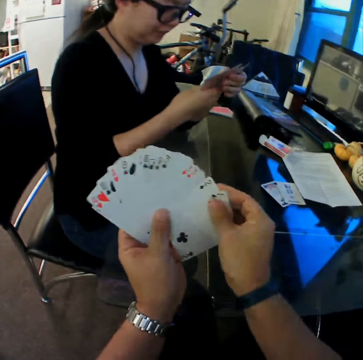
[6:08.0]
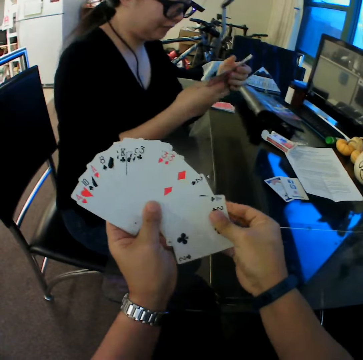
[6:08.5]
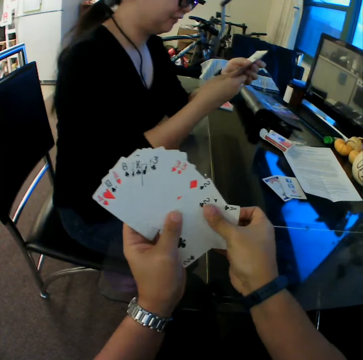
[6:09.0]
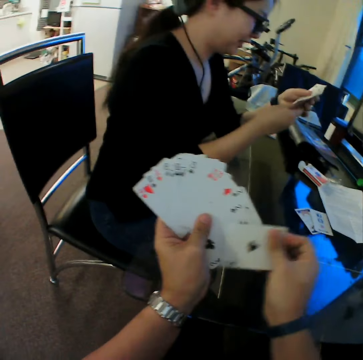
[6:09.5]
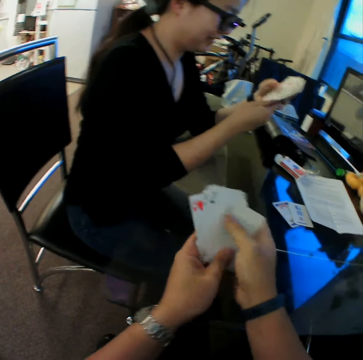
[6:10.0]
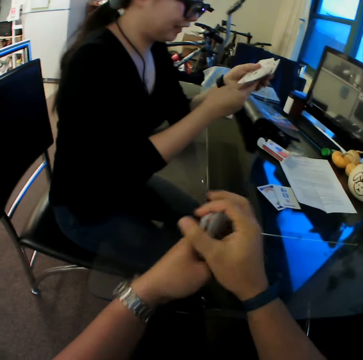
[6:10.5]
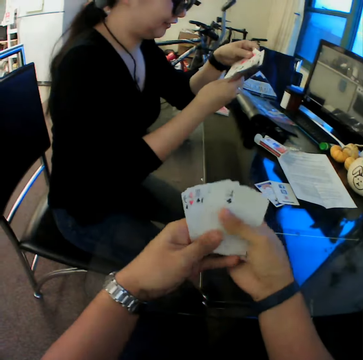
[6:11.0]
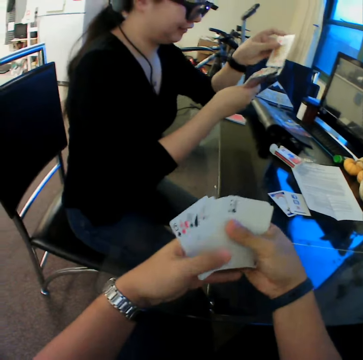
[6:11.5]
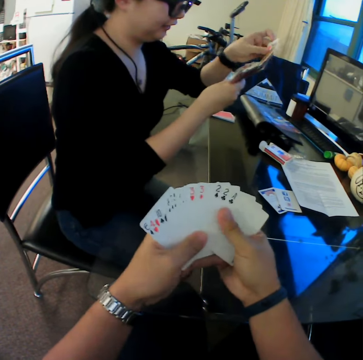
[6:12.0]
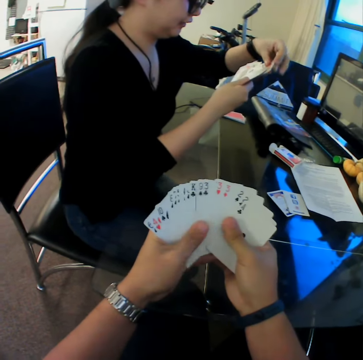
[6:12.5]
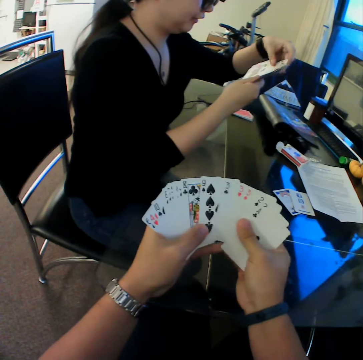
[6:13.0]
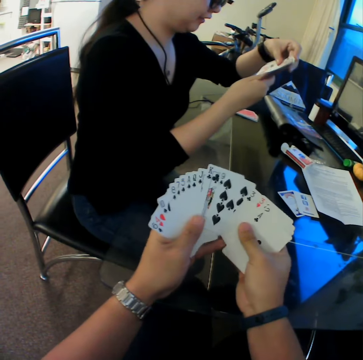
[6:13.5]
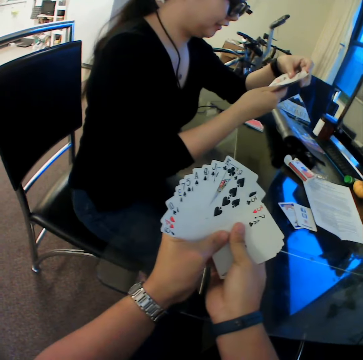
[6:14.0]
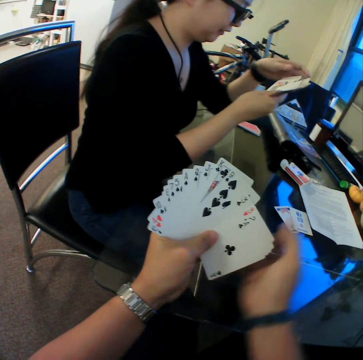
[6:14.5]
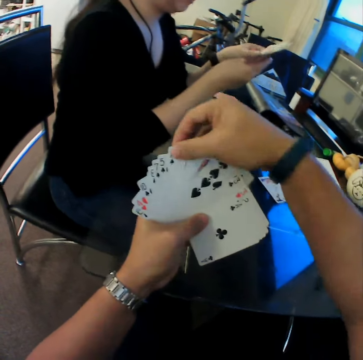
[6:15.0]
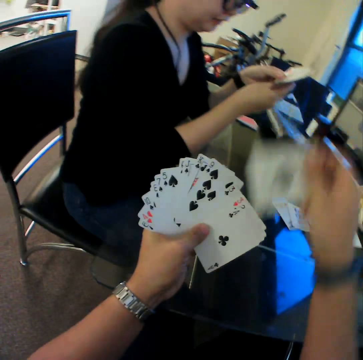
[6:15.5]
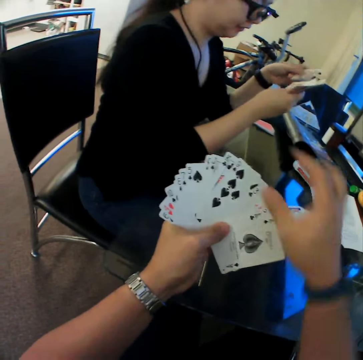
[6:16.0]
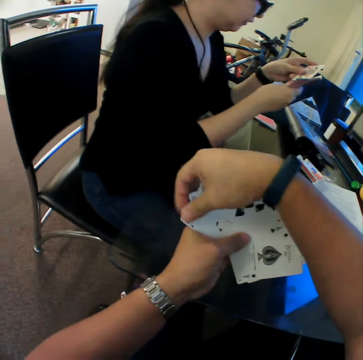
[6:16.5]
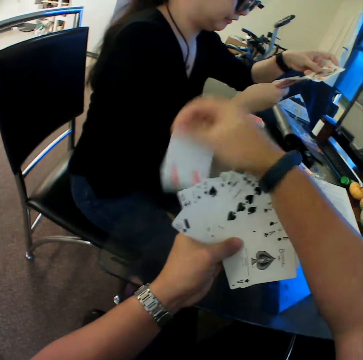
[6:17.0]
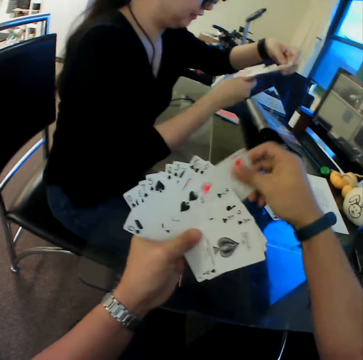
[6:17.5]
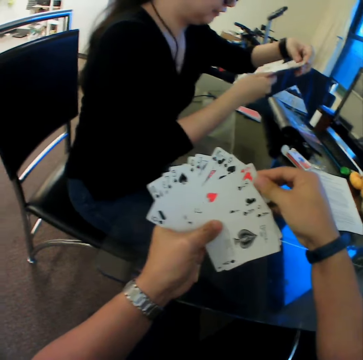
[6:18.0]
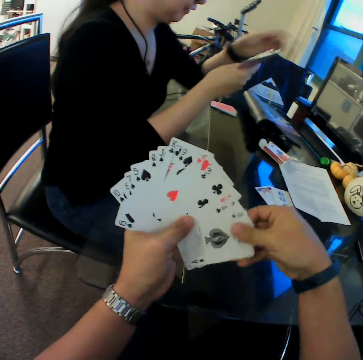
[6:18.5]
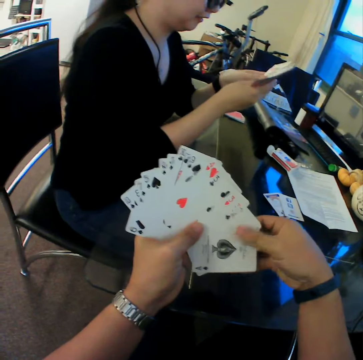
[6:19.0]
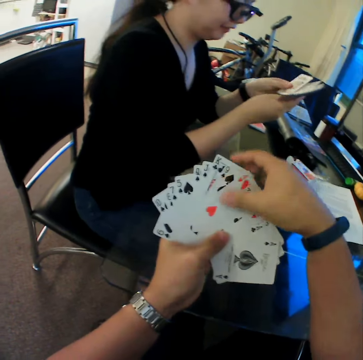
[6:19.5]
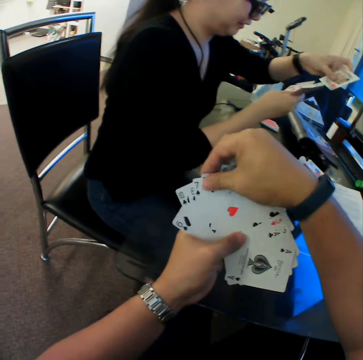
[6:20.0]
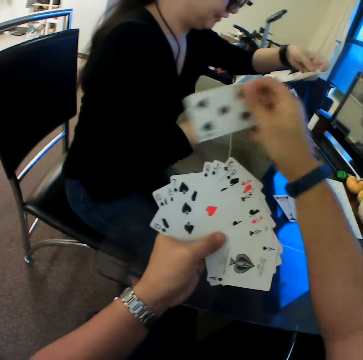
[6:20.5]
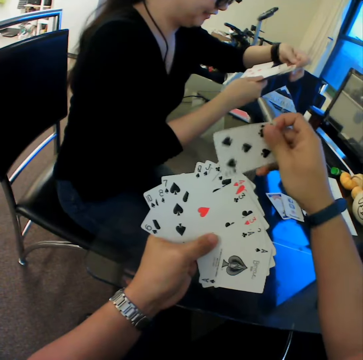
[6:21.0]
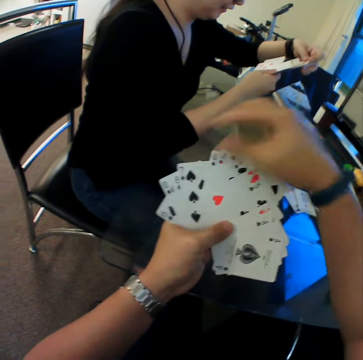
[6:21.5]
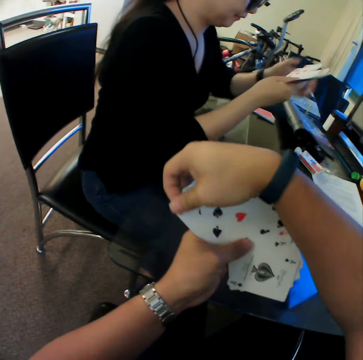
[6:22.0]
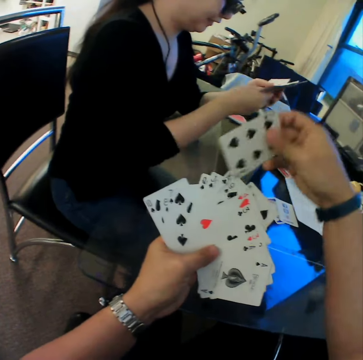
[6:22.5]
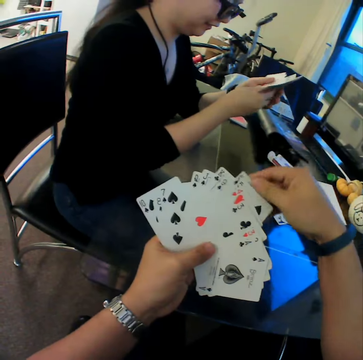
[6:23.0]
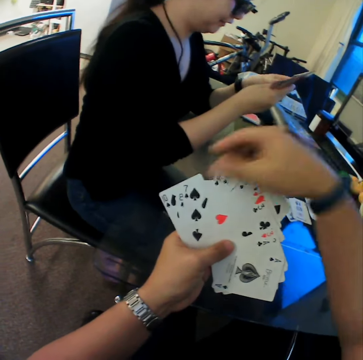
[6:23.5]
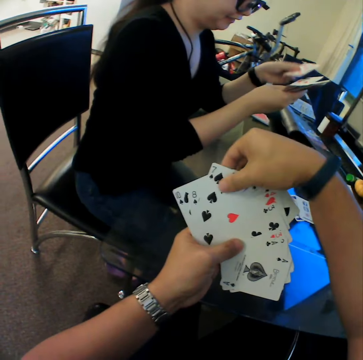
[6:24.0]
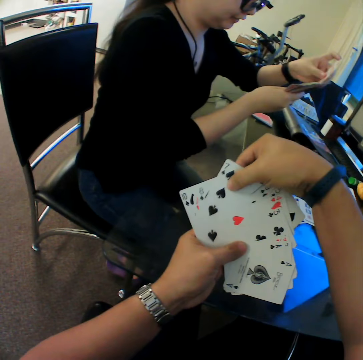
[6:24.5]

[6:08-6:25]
The woman arranges the cards. The camera wearer converses with the woman.

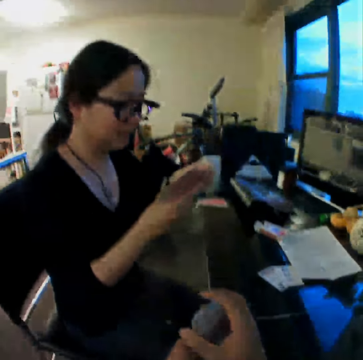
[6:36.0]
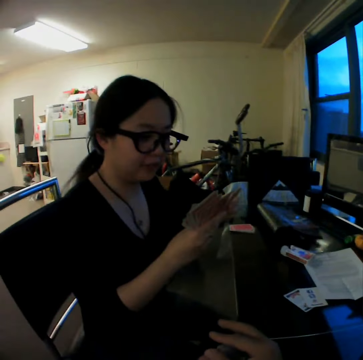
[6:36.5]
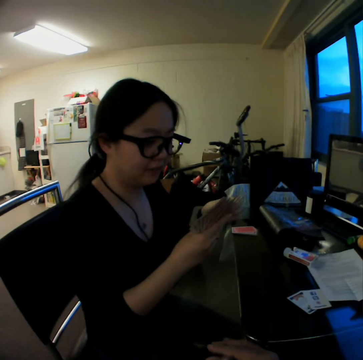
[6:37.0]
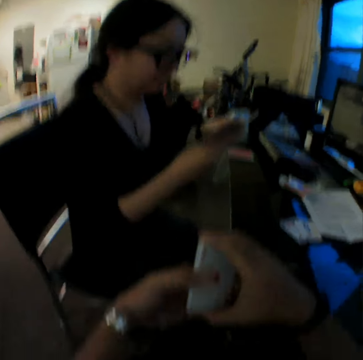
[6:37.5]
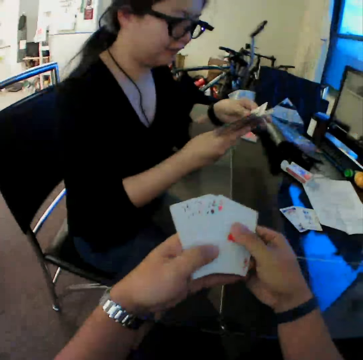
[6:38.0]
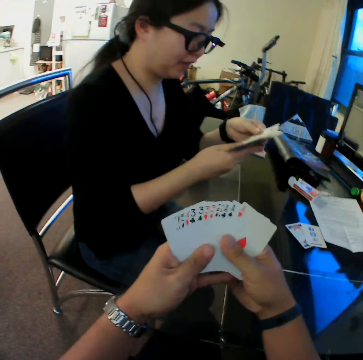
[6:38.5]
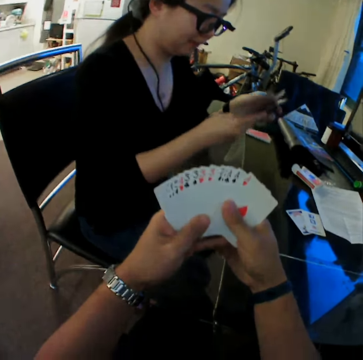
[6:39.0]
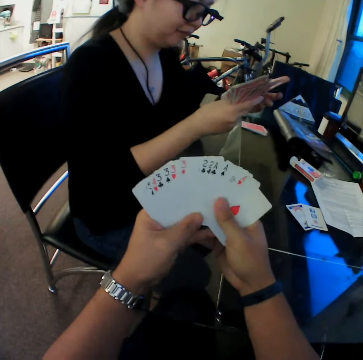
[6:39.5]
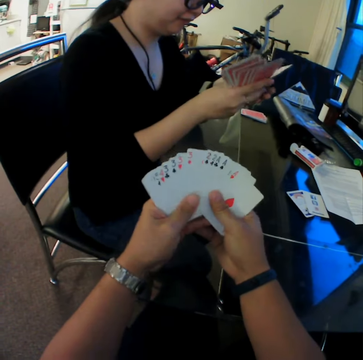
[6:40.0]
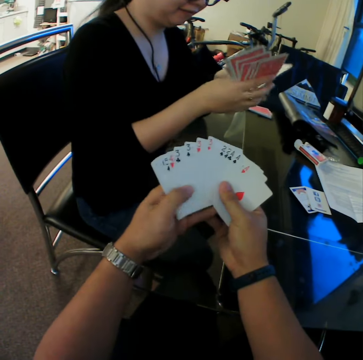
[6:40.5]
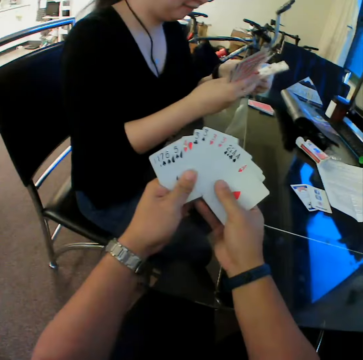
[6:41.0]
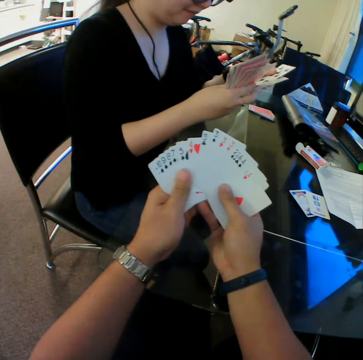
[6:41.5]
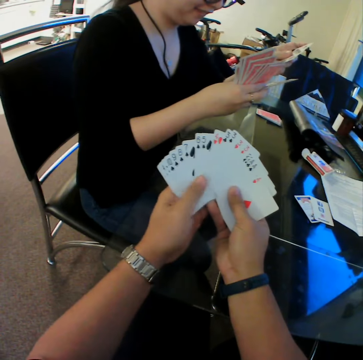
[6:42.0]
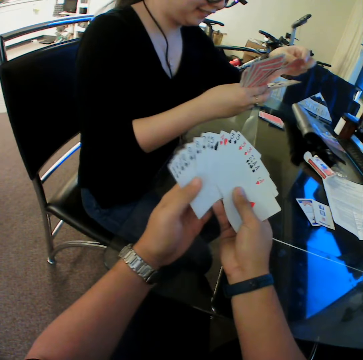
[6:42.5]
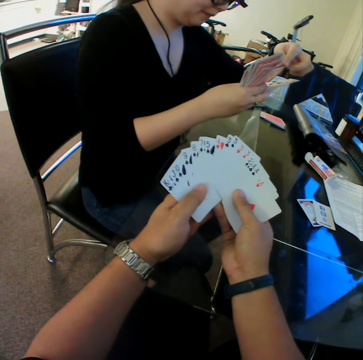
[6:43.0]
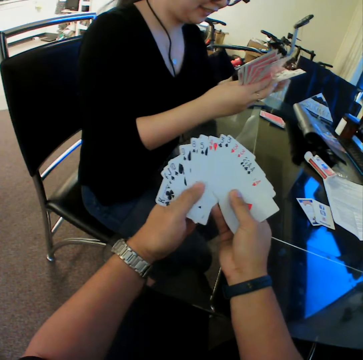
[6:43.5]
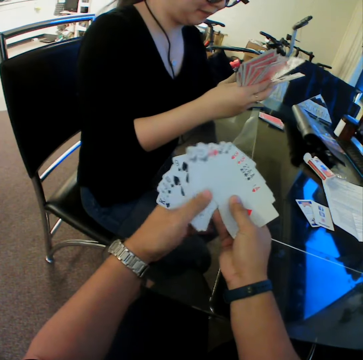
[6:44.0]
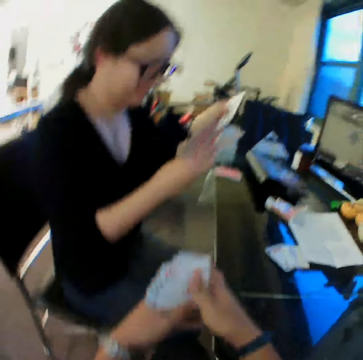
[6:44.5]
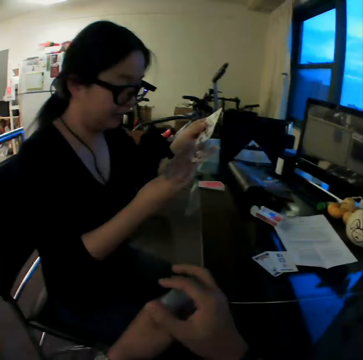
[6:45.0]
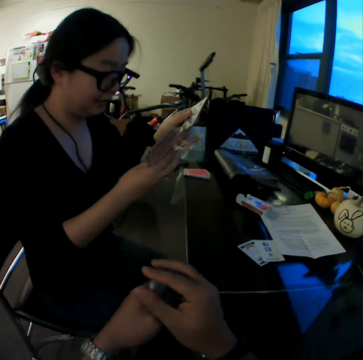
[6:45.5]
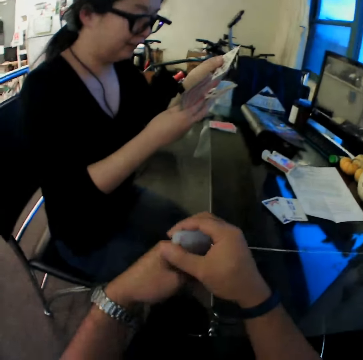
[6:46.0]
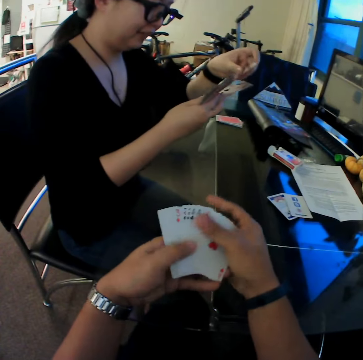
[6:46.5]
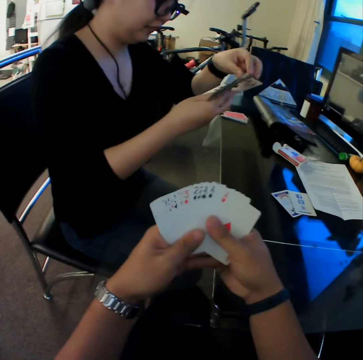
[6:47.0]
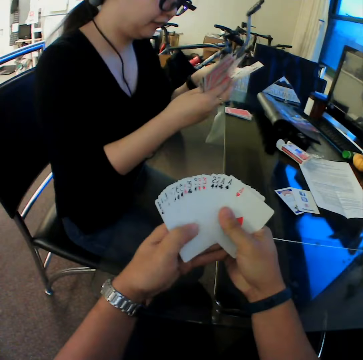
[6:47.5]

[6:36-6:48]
The camera wearer looks through the cards.

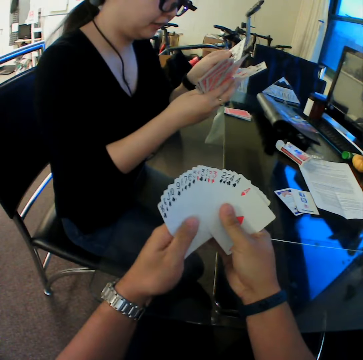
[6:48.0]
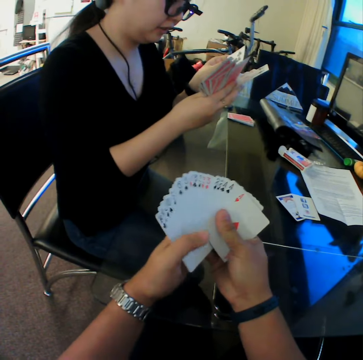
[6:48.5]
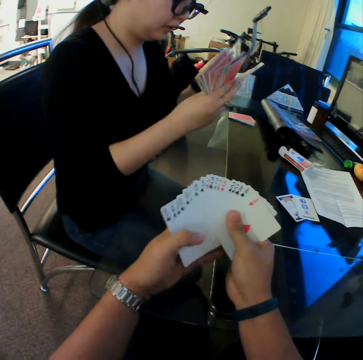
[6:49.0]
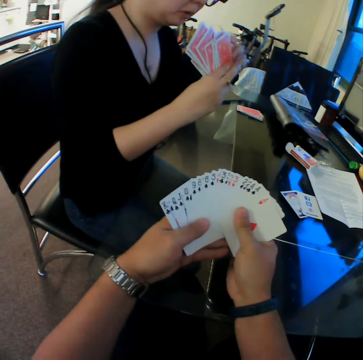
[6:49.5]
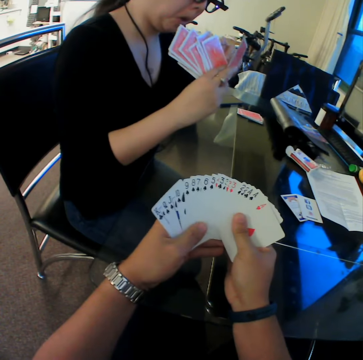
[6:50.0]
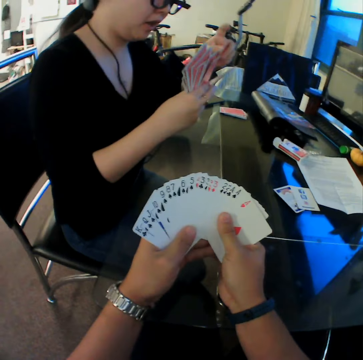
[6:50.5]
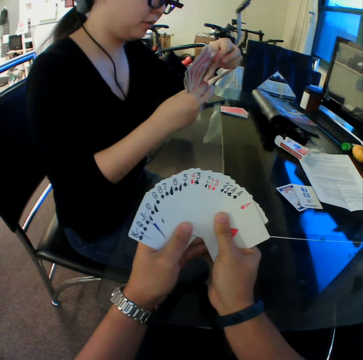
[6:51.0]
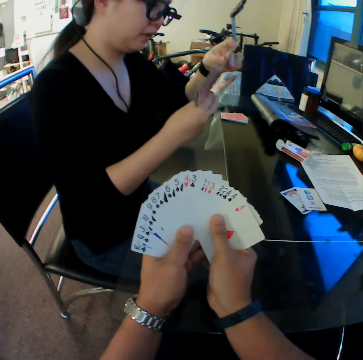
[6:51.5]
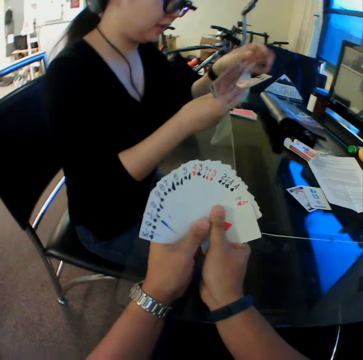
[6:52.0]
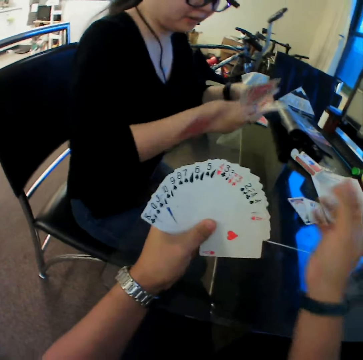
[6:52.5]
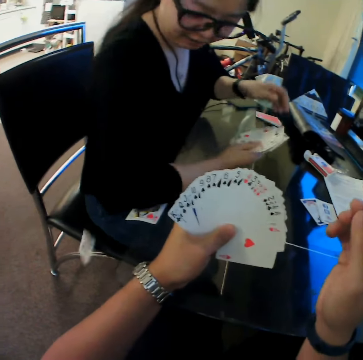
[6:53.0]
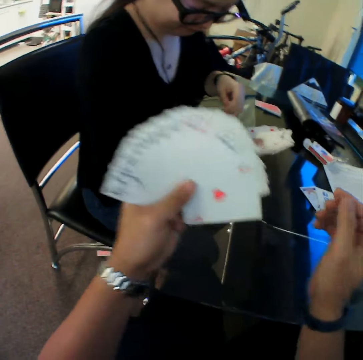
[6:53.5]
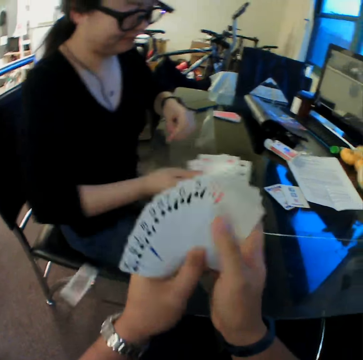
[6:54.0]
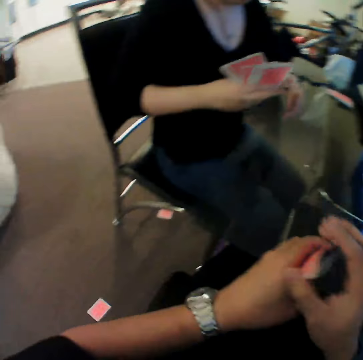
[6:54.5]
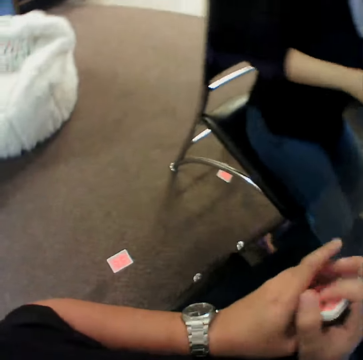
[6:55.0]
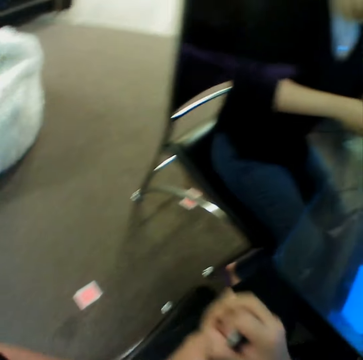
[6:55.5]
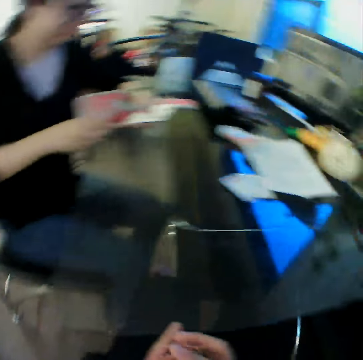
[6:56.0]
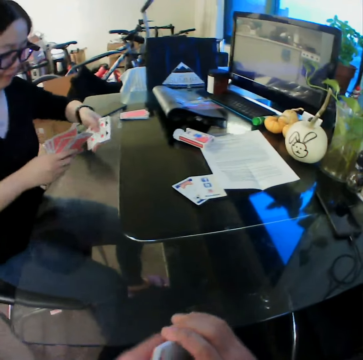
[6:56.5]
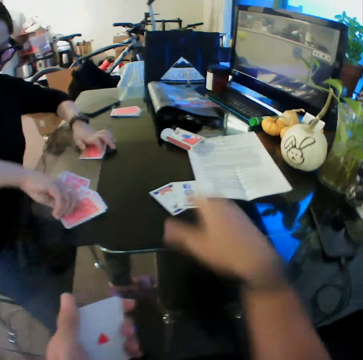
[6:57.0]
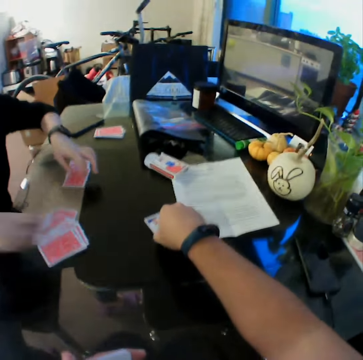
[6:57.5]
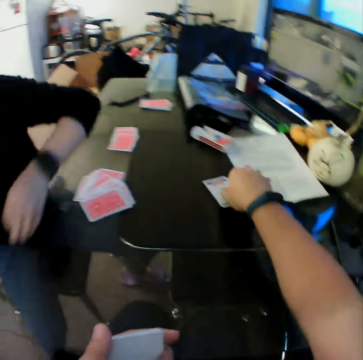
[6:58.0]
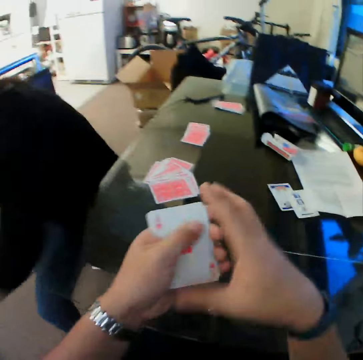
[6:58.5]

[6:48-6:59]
The camera wearer drops the cards. A woman drops cards on the table with her hands. The camera wearer moves the cards on the table with his right hand.
